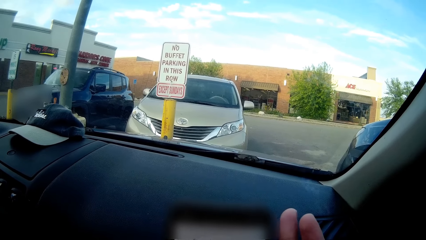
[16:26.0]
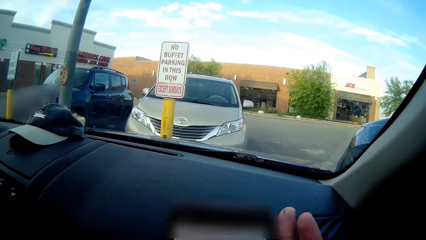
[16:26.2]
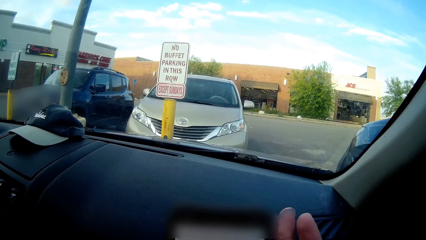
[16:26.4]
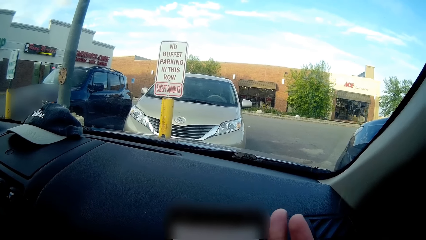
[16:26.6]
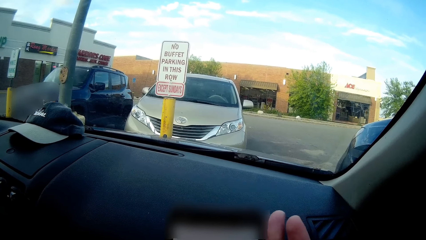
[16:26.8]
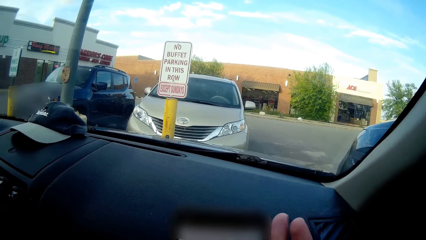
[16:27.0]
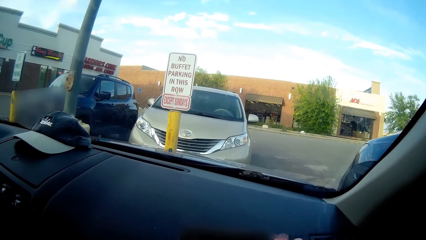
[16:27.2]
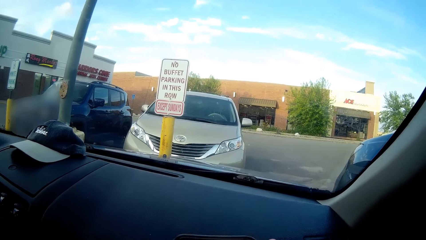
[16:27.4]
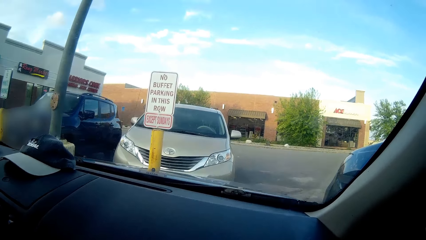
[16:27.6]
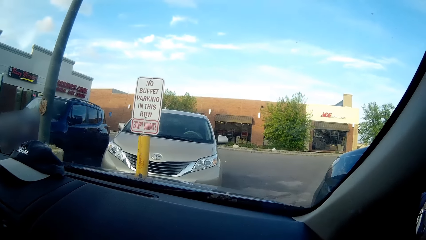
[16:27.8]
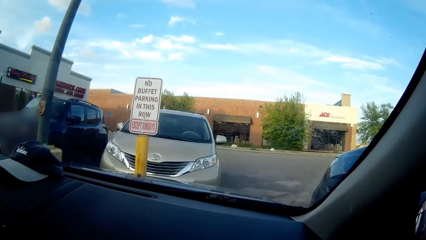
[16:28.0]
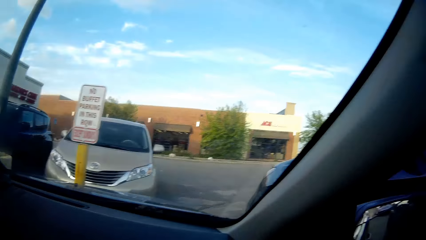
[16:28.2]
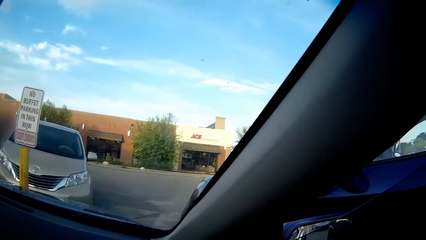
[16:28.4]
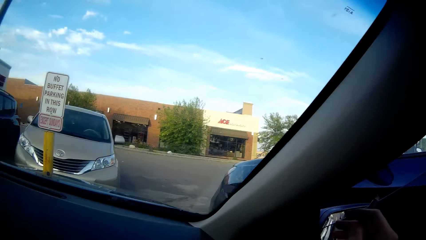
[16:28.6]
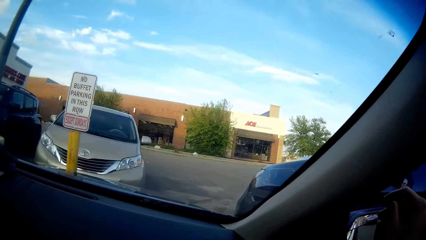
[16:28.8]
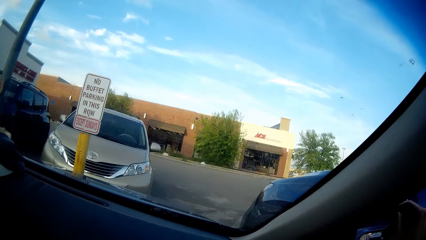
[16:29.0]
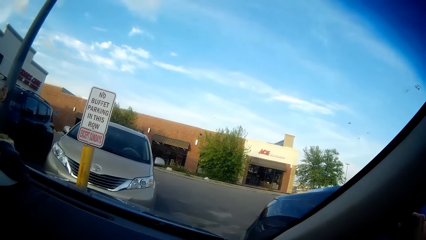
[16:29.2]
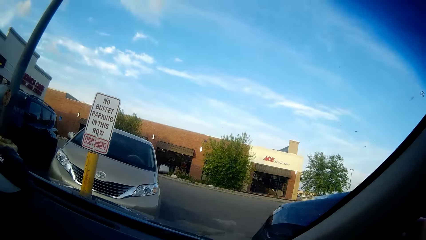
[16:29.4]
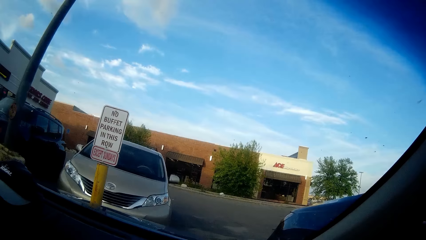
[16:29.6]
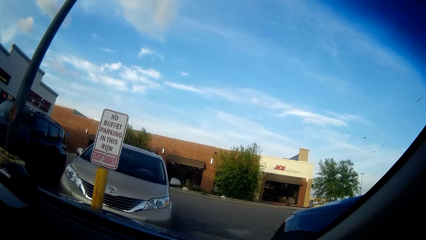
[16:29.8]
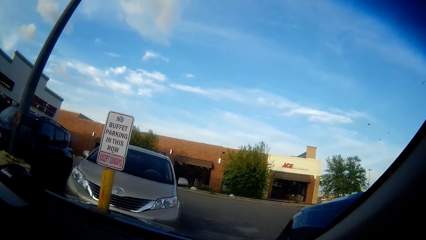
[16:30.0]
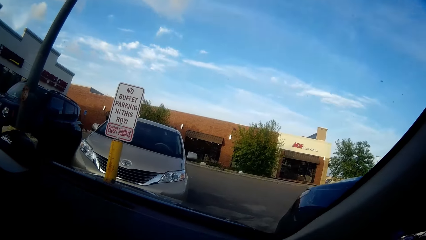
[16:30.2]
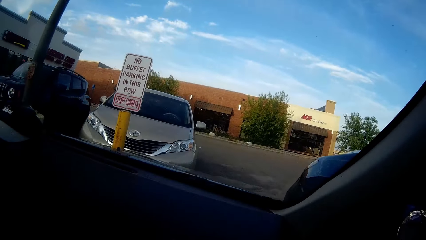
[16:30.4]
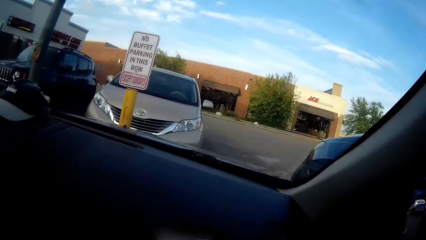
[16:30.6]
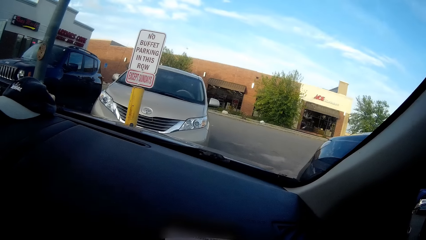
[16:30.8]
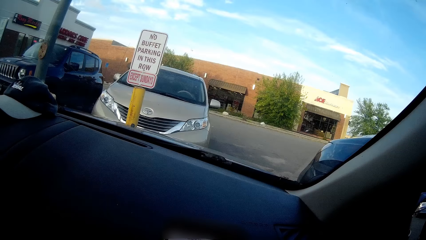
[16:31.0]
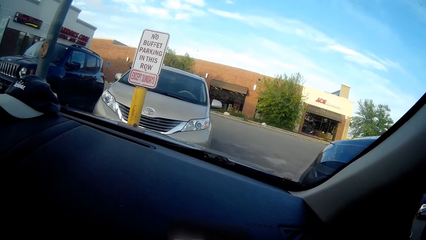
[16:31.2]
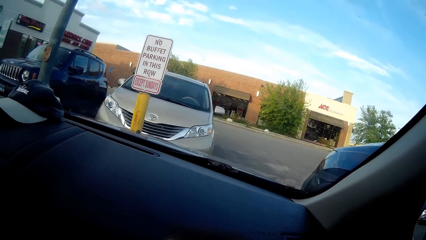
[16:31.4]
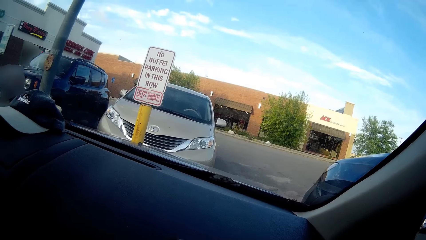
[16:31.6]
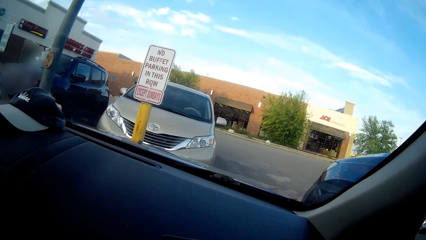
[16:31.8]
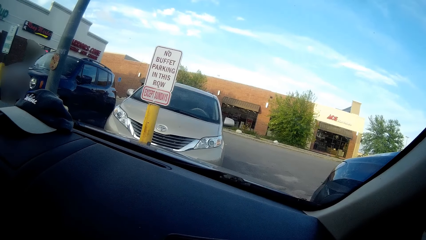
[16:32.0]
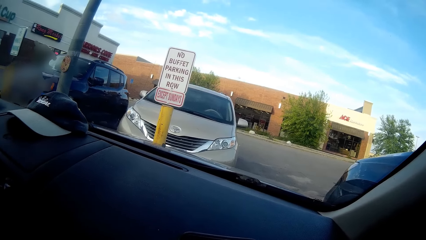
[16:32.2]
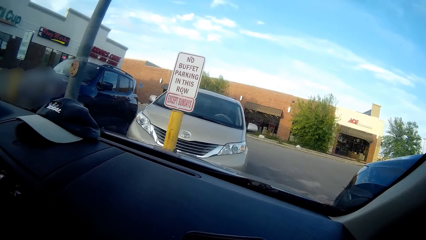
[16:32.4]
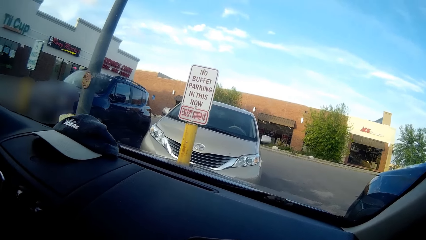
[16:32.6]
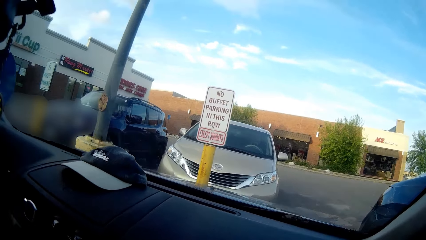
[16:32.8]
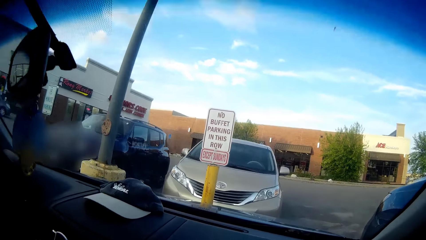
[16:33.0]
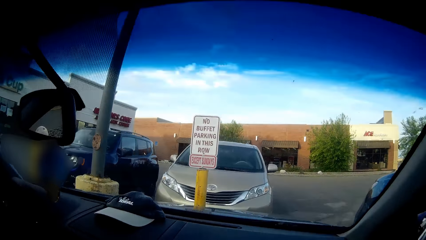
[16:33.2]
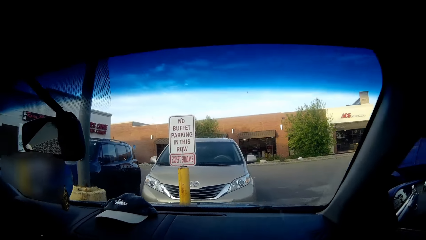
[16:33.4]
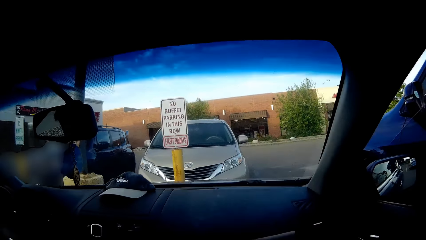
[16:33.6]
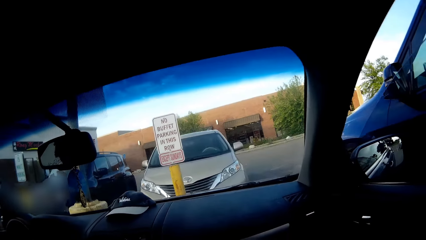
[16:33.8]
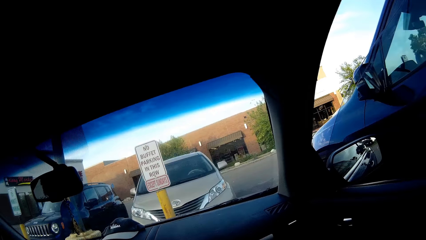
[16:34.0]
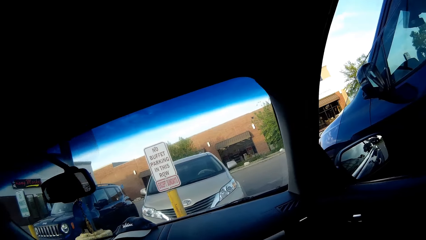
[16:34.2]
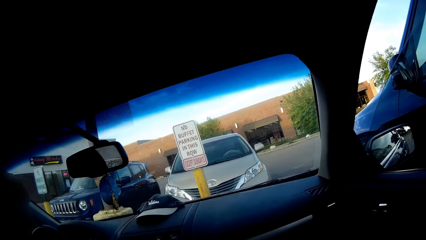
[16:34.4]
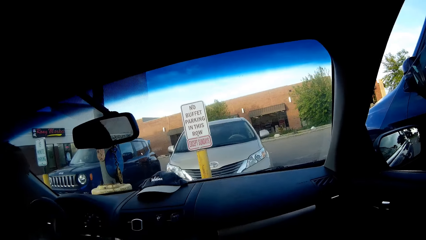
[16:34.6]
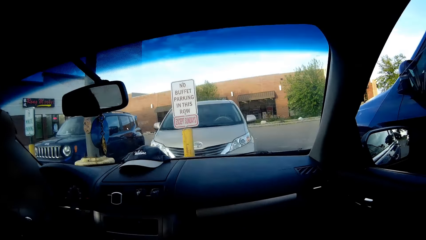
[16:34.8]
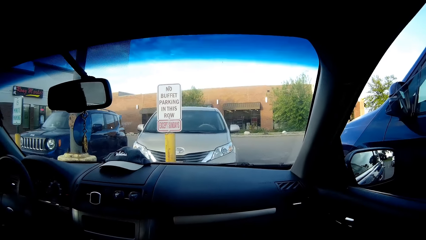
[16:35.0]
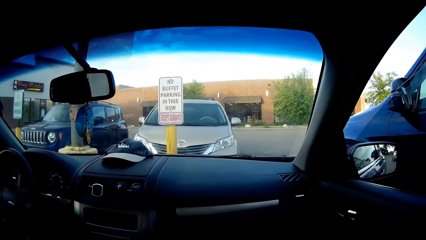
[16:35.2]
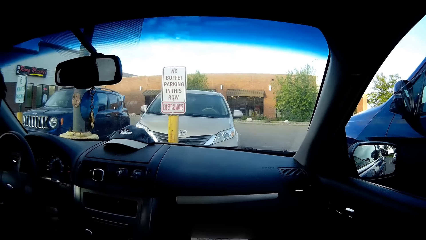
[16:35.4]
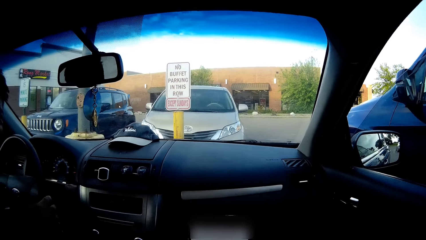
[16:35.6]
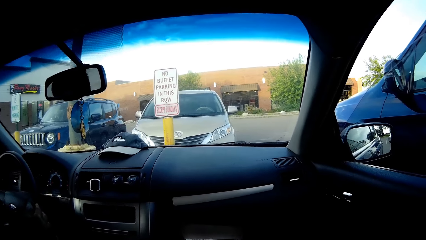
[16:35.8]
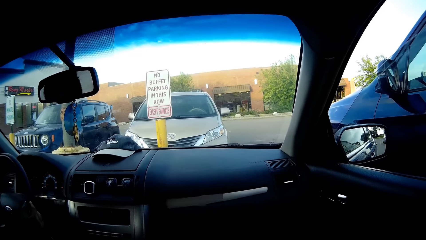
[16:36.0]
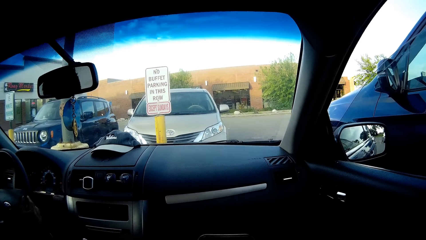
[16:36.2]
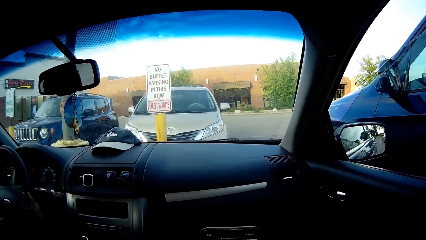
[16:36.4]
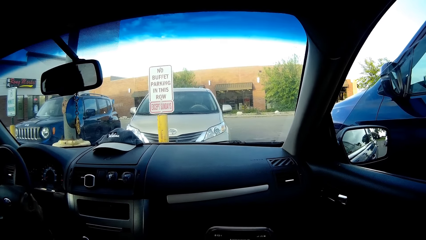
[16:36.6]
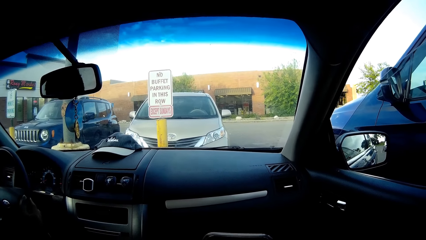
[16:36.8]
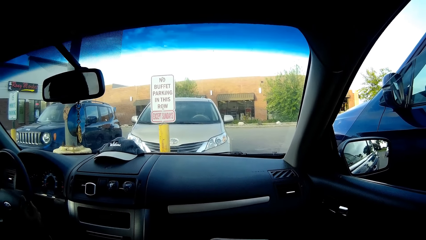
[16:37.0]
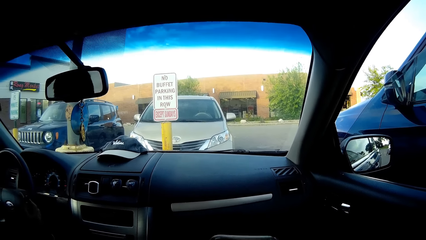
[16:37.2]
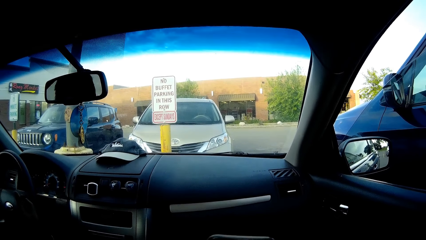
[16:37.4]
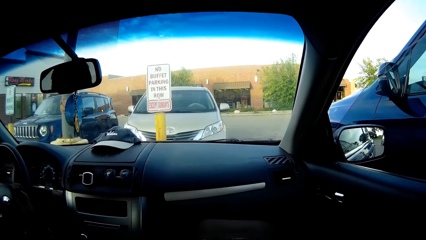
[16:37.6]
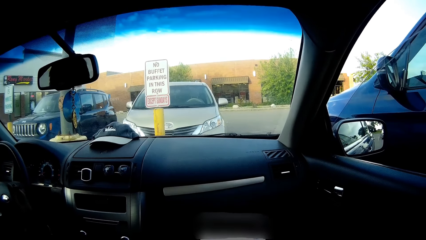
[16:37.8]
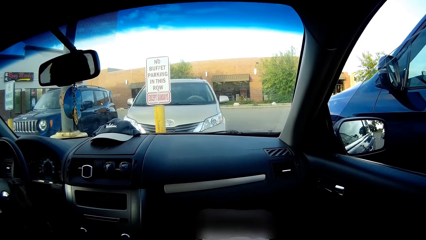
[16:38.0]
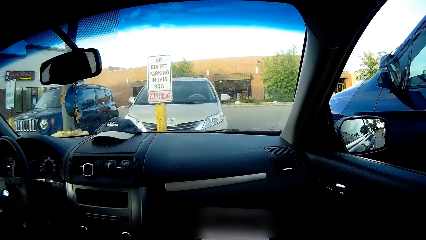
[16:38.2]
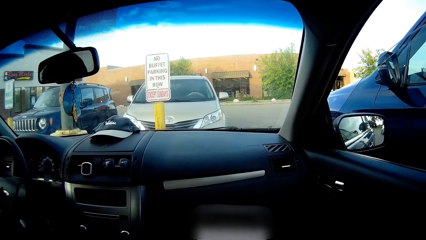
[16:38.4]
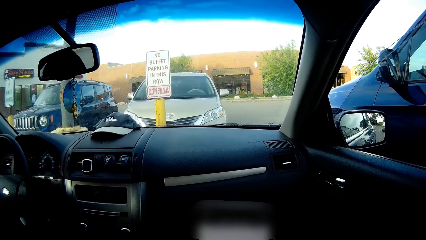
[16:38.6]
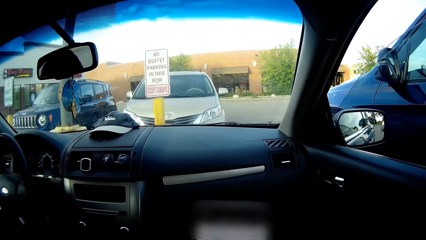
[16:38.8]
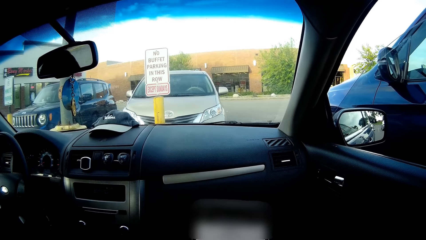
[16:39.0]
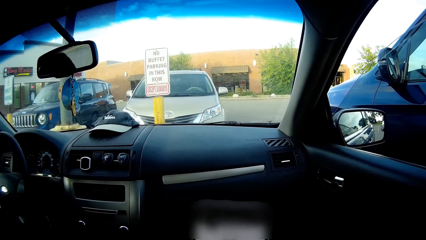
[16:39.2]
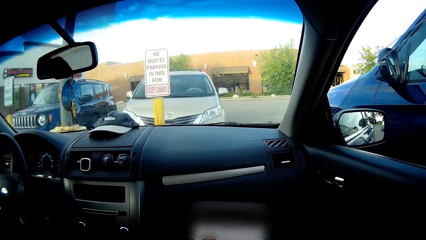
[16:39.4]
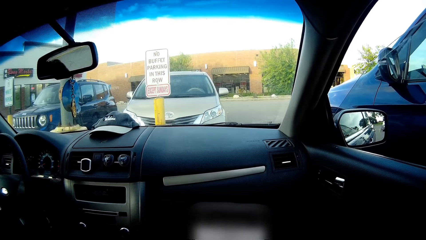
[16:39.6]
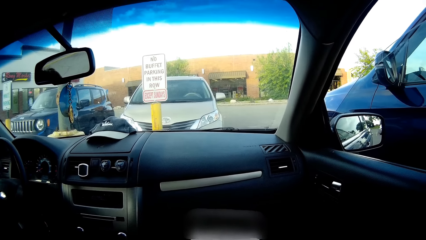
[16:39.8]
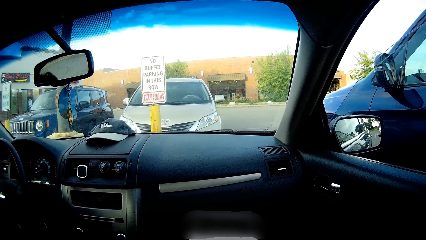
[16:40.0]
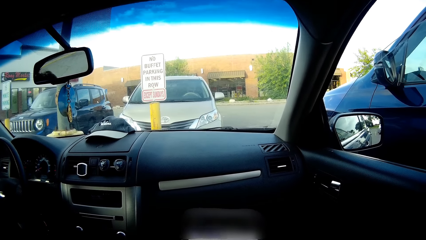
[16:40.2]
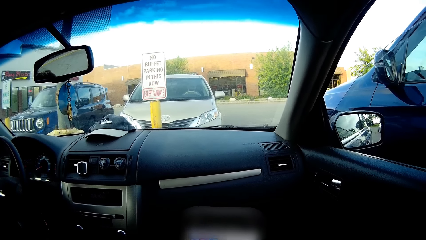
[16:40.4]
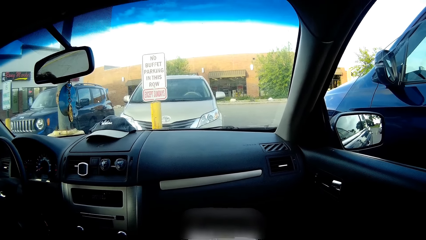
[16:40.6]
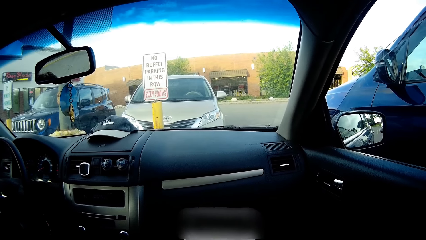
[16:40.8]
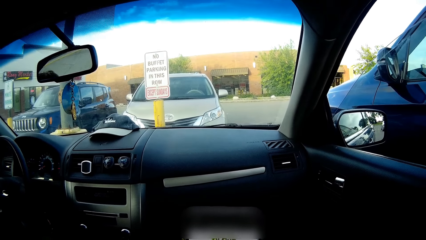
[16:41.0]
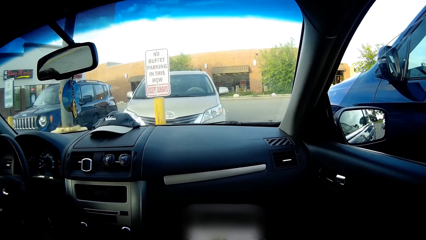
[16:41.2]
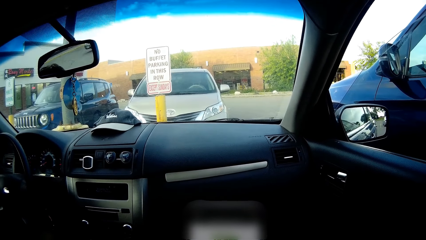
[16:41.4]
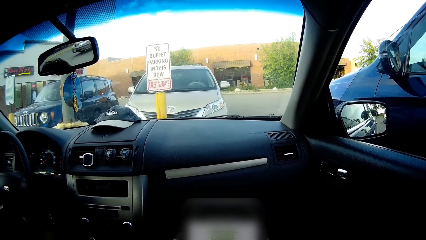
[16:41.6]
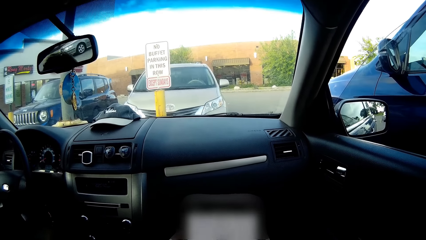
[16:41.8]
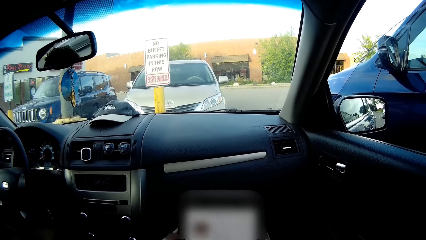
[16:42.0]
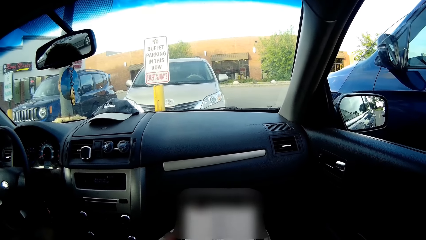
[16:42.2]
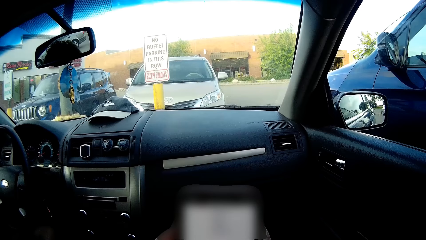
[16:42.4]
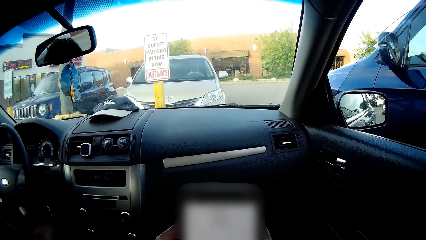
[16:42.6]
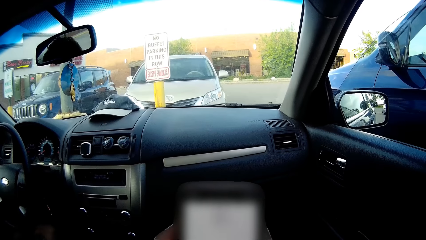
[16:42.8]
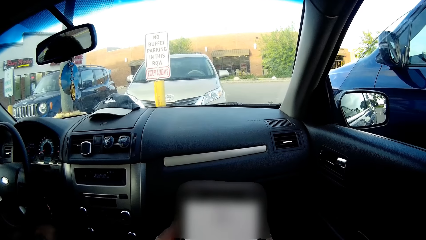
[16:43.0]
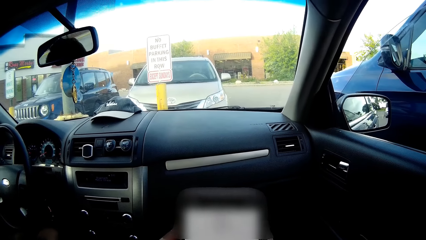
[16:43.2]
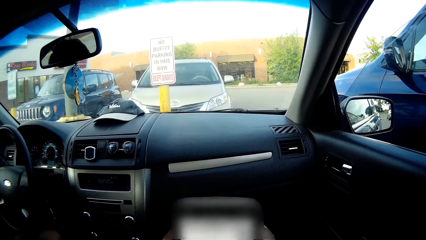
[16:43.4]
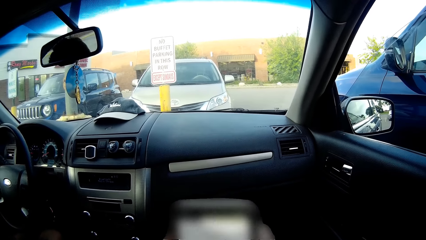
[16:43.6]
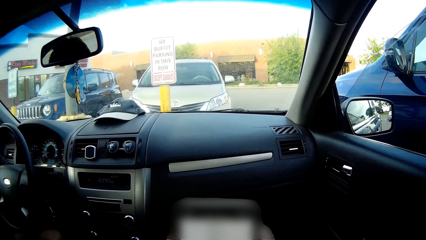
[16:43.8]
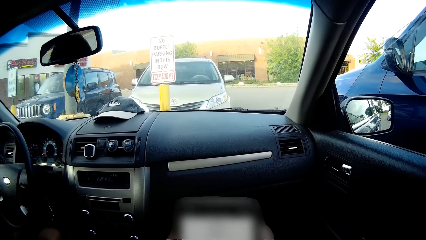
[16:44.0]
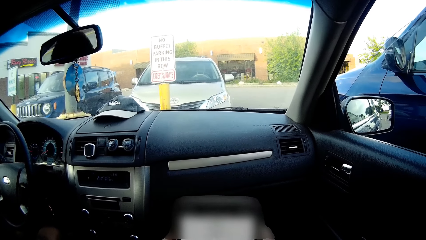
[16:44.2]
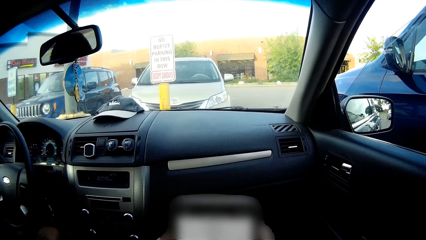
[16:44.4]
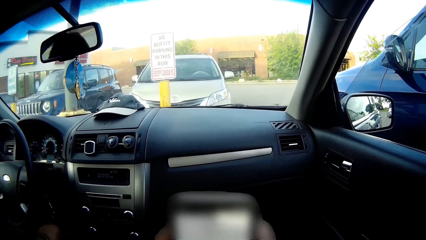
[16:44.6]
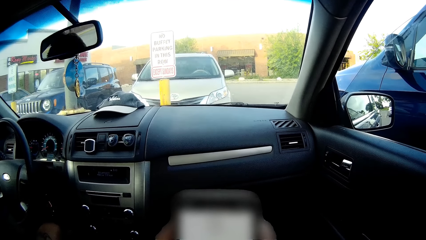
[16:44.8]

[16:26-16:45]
The camera wearer looks around the parking lot. She dabs the cigarette outside the car window with her right hand. She converses with a man. She operates a mobile phone.
